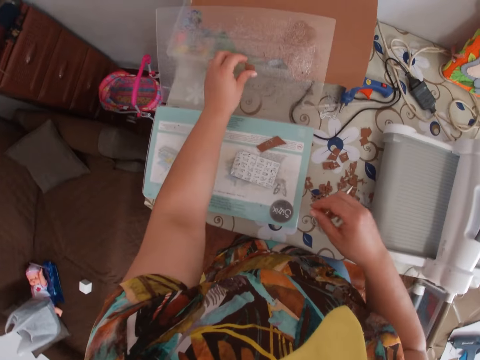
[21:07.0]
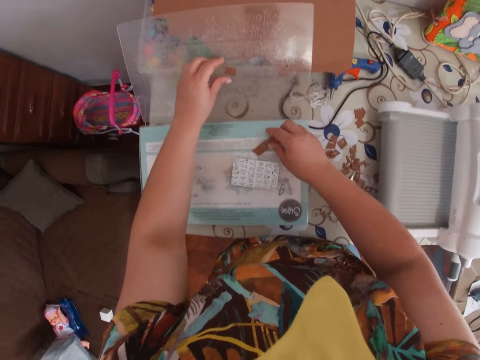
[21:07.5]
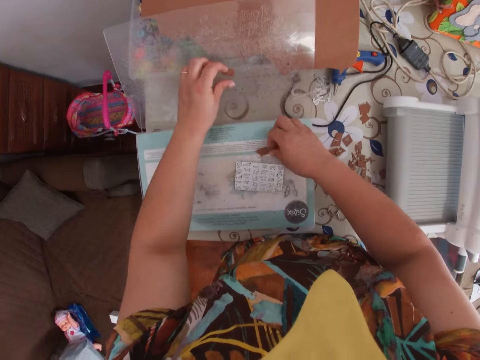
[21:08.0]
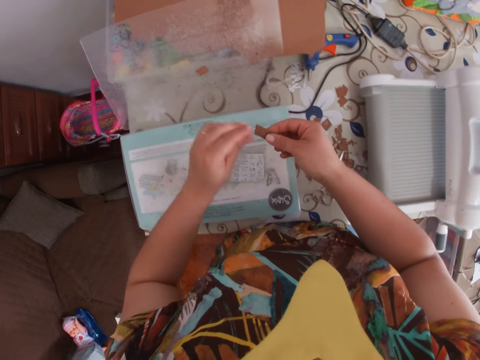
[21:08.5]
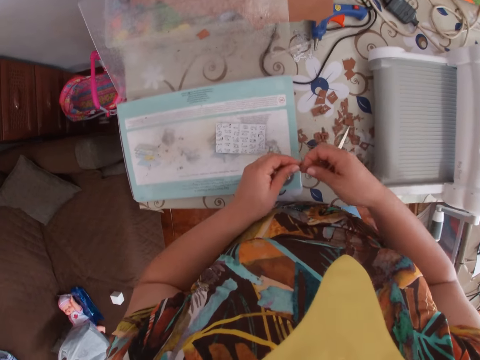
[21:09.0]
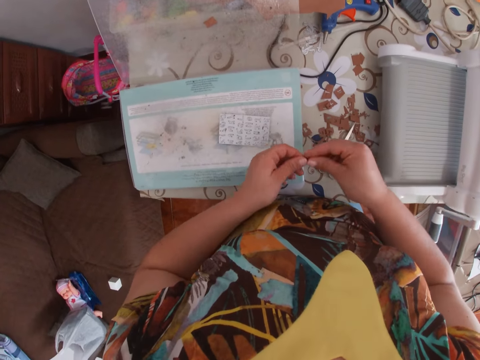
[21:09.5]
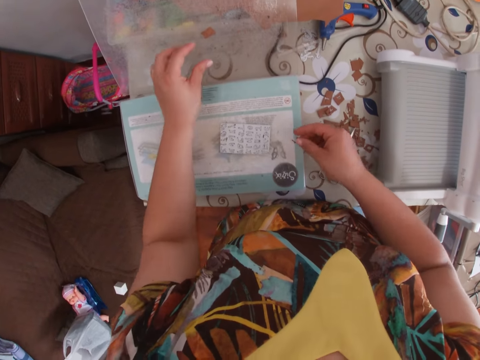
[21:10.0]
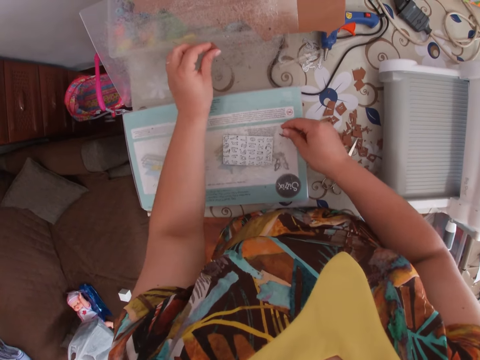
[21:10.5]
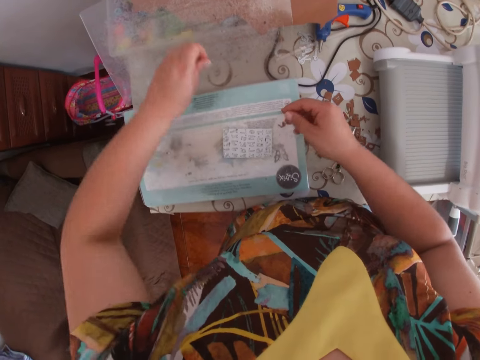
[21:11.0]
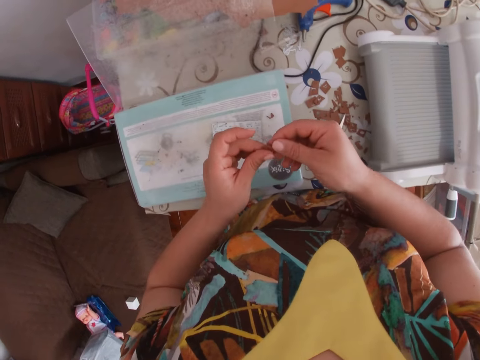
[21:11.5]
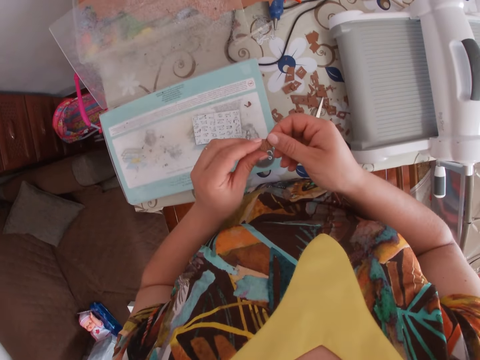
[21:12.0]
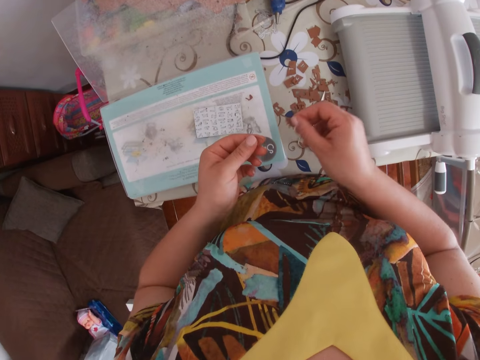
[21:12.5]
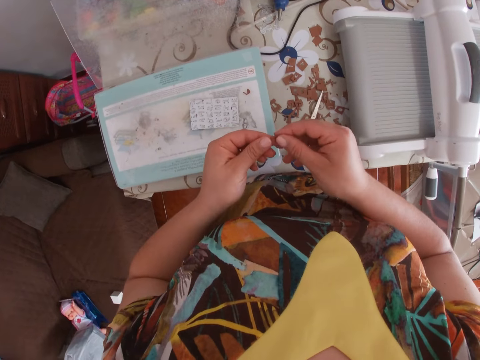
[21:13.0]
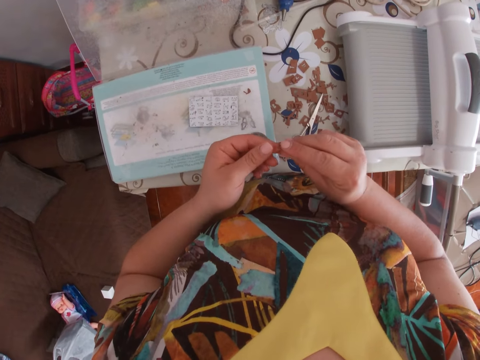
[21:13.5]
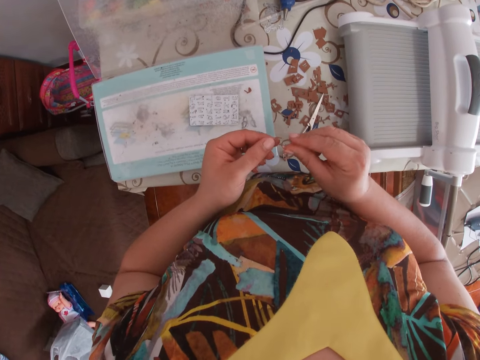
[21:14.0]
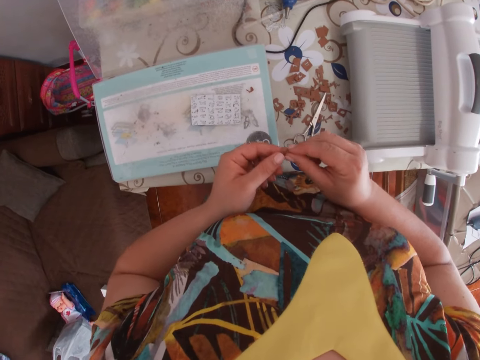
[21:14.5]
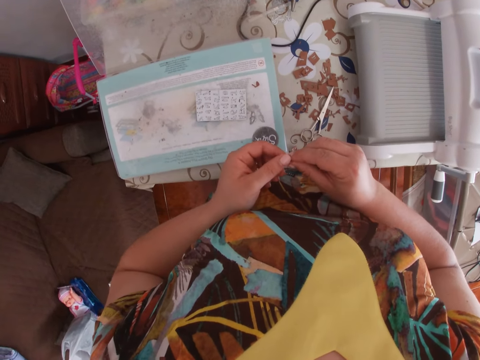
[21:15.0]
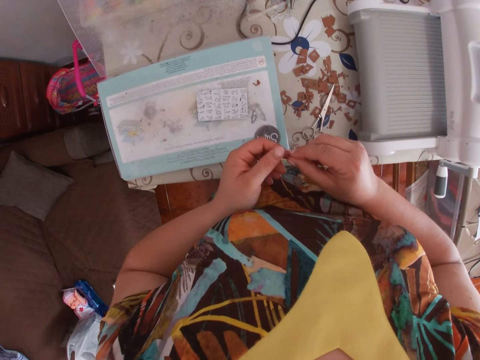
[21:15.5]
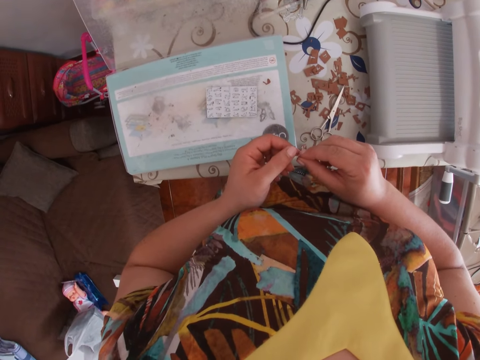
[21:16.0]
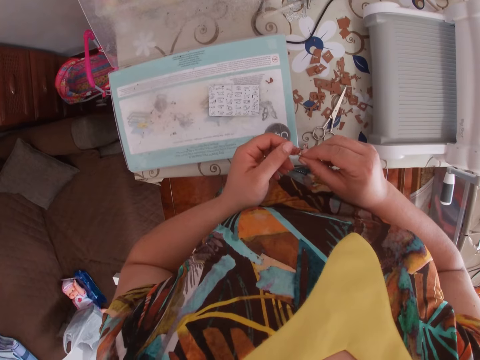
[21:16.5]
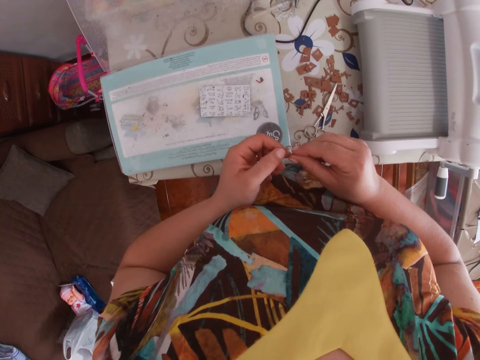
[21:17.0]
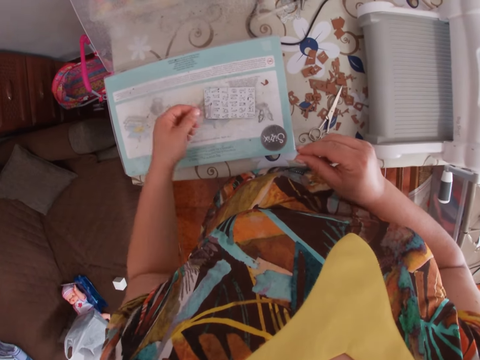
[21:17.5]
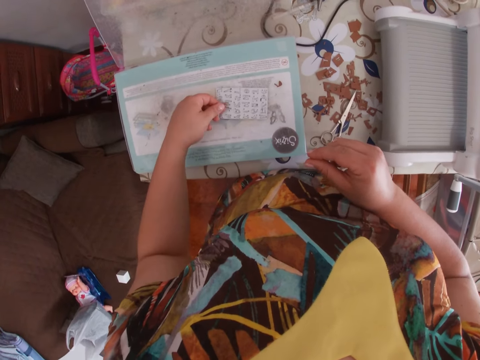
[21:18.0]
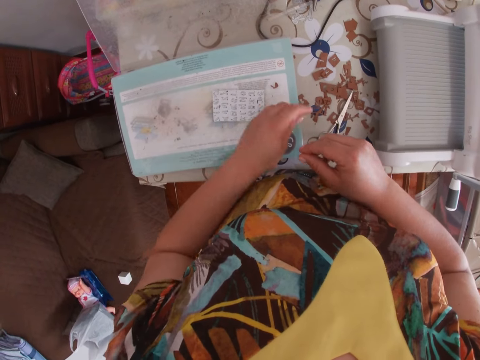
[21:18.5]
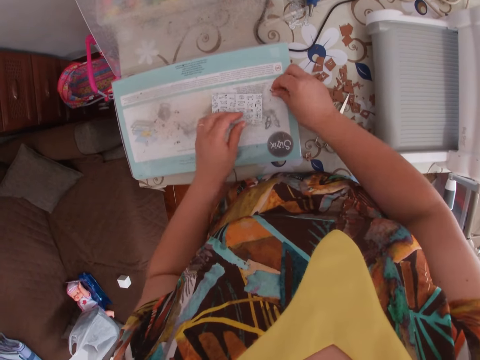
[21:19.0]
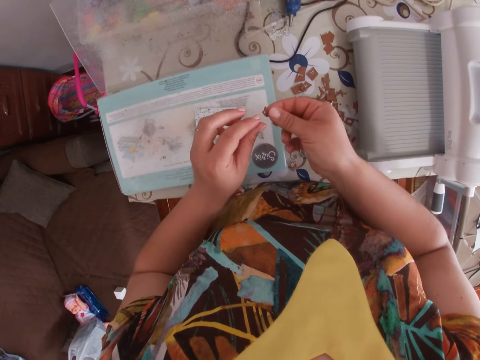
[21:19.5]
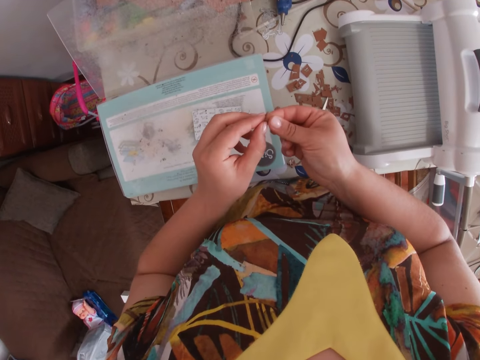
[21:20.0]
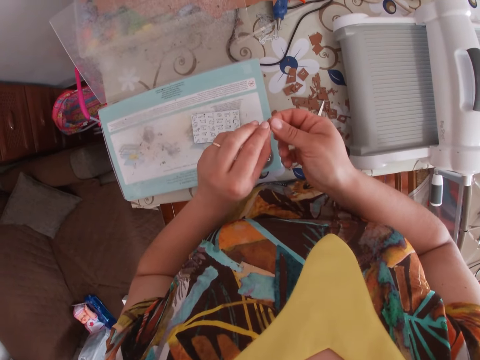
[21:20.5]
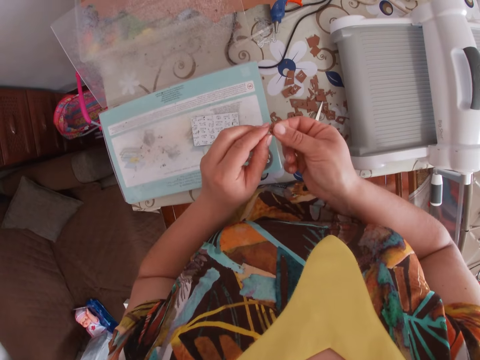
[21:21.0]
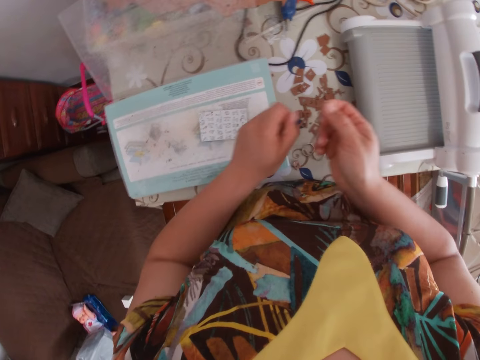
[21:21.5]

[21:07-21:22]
The camera wearer picks up a piece of cardboard from the cutting pad. She holds the piece of cardboard with her left hand. She removes a letter from the piece of cardboard. She drops the letter on the cutting pad. She takes a piece of cardboard from the slip screen. She holds the piece of cardboard with her right hand. She removes a letter from the piece of cardboard. She puts the letter over the engraving tool. She picks up the letter from the cutting pad with her right hand. She holds the letter with her left hand.

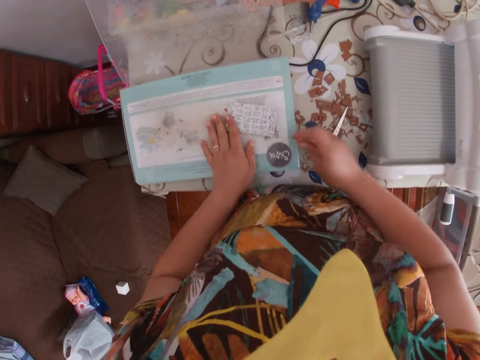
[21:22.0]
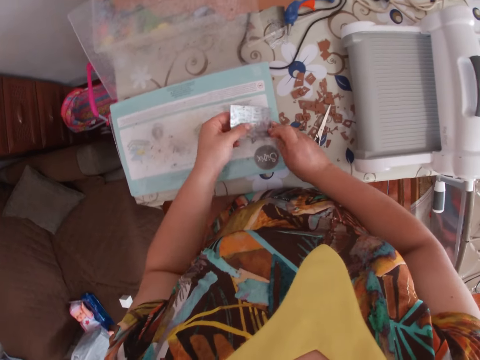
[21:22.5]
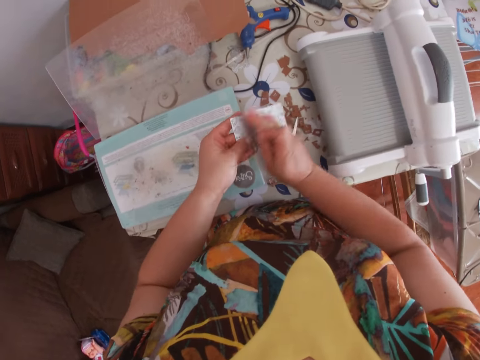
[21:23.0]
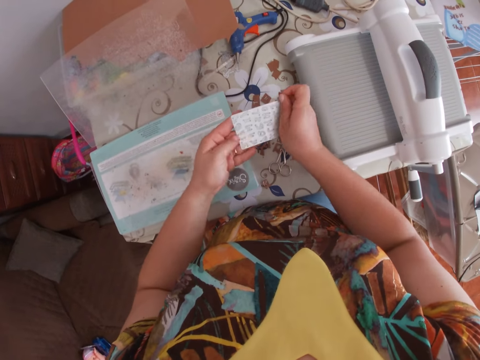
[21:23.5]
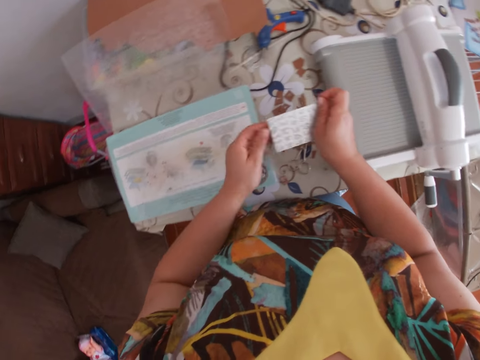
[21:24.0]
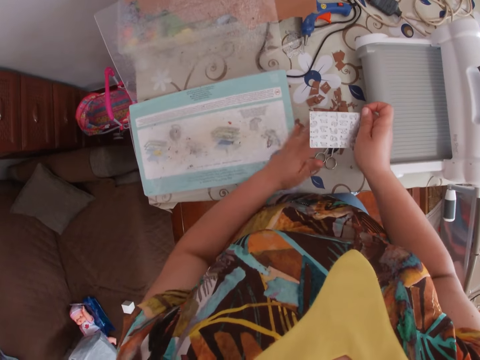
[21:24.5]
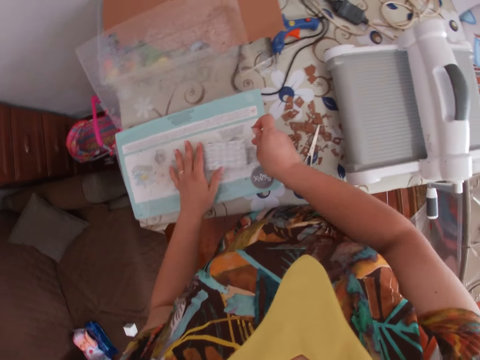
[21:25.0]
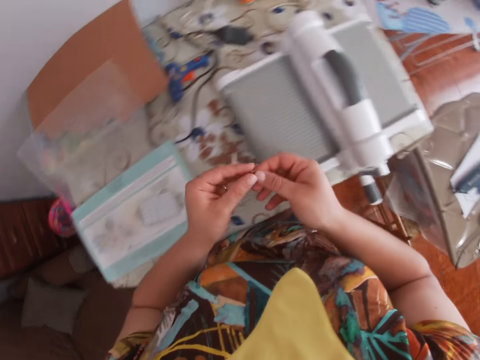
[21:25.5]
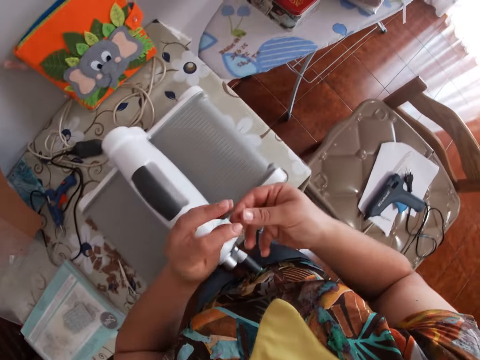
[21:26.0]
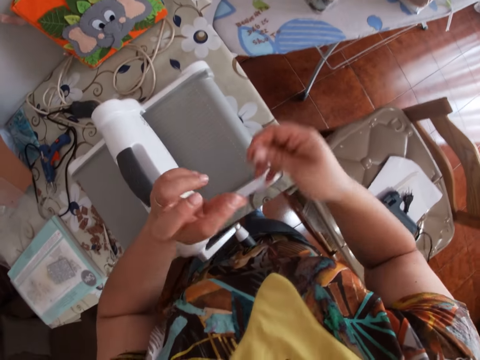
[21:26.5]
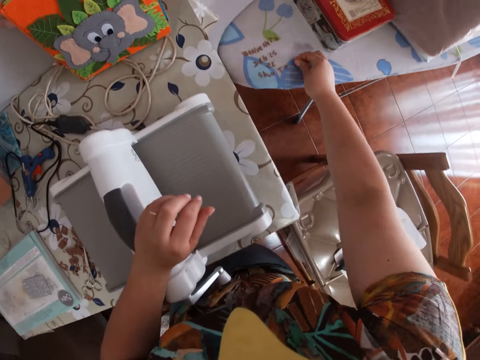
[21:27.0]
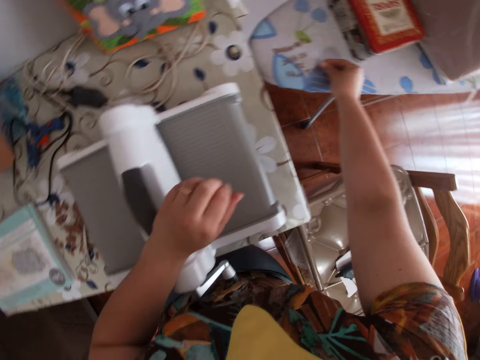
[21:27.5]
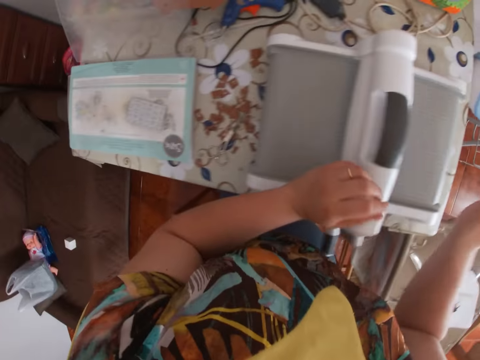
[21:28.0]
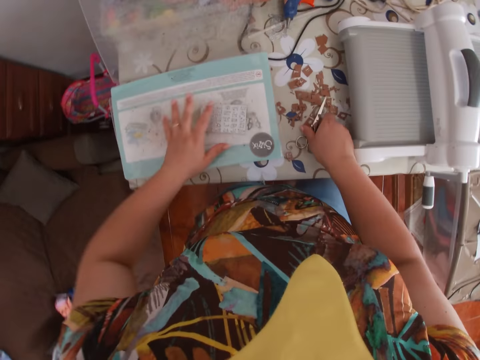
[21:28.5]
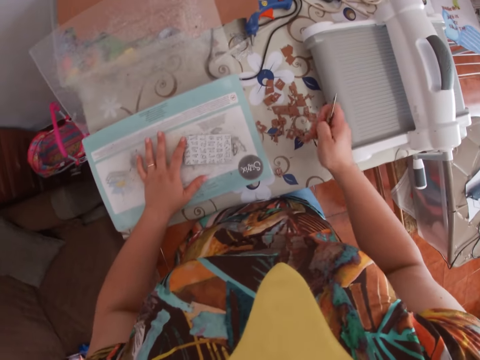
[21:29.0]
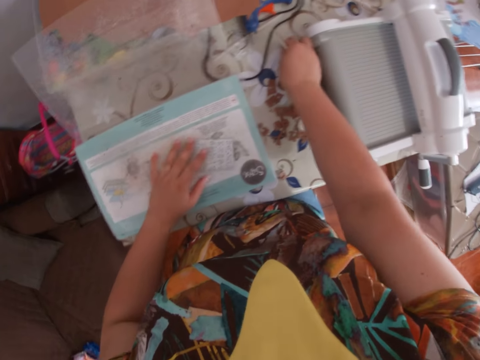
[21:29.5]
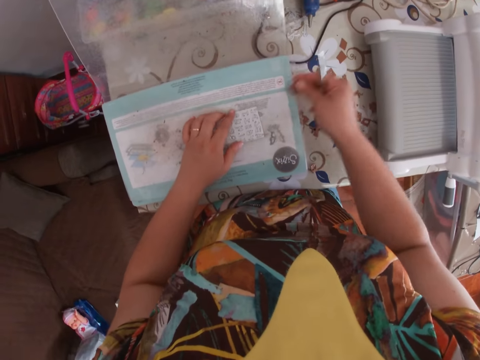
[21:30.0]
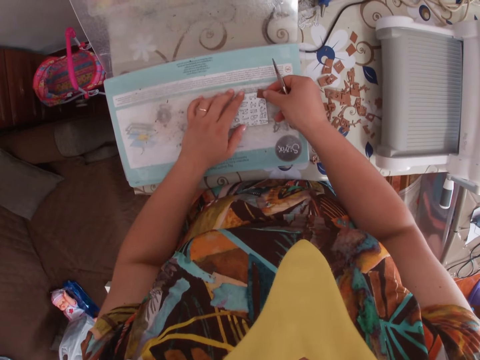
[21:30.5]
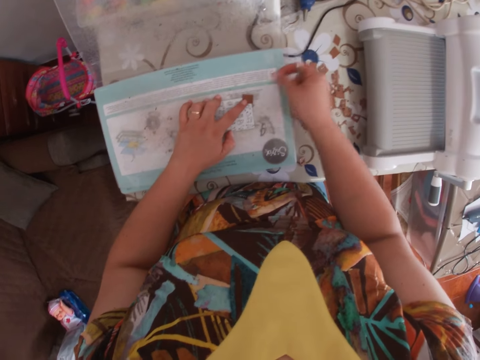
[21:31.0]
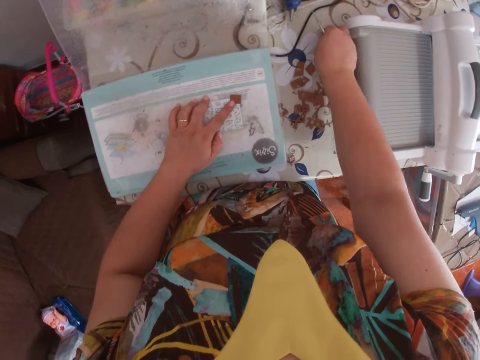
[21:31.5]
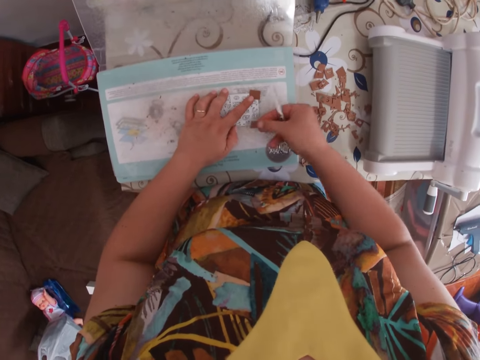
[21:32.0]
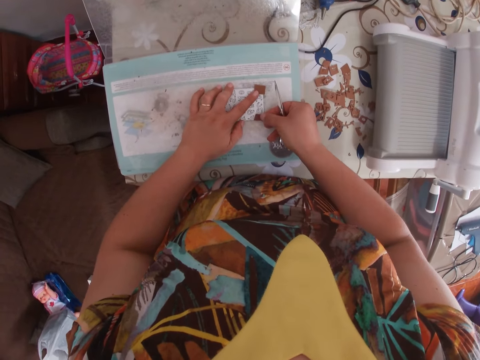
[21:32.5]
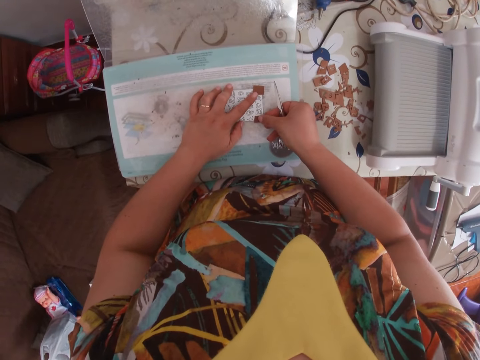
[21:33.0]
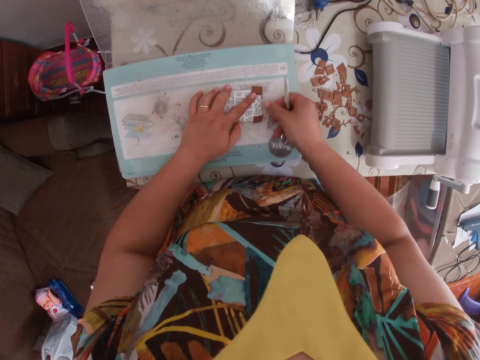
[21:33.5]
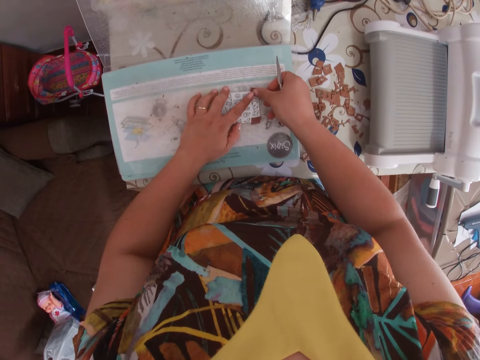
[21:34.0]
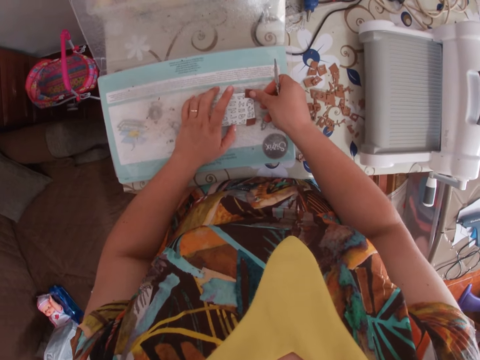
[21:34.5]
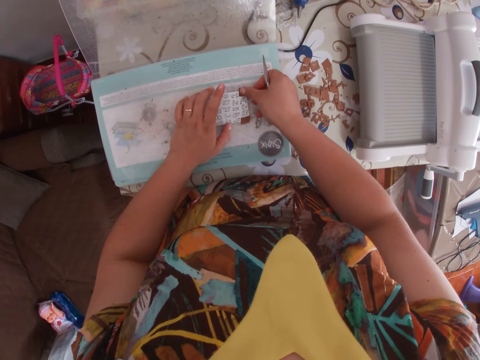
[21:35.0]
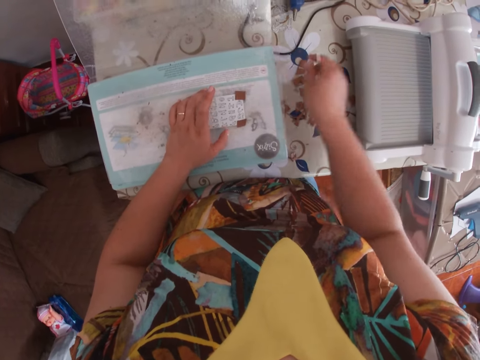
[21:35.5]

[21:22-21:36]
The camera wearer takes the engraving tool from the cutting pad. She cleans the engraving tool with her hands. She picks up a white paper. She cleans the surface of the cutting pad with her left hand. She wipes the paper on the table. She drops the engraving tool on the cutting pad. She drops a letter on the table with her right hand. She takes up scissors from the table with her right hand. She places her left hand on the cutting pad. She takes a piece of cardboard from the table. She places the piece of cardboard on the engraving tool. She places her left finger on the piece of cardboard. She takes a piece of cardboard from the table. She places the piece of cardboard on the engraving tool. She places her right hand on the piece of cardboard.
